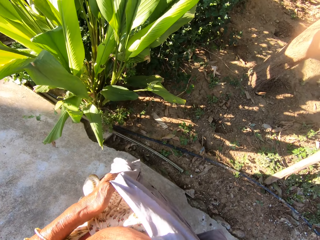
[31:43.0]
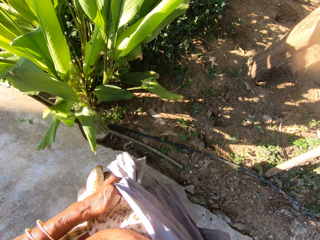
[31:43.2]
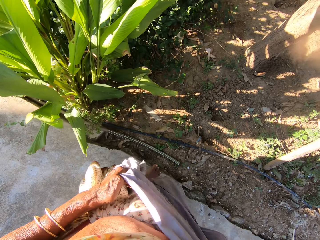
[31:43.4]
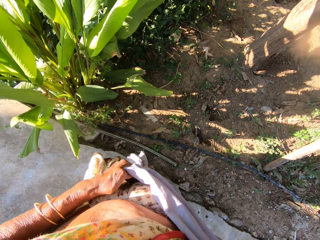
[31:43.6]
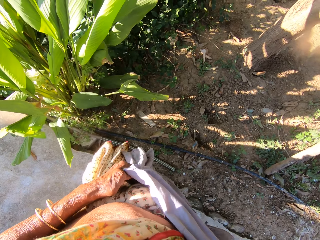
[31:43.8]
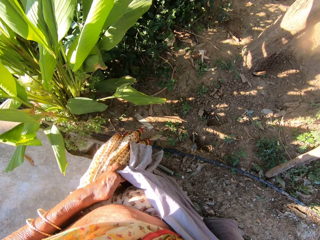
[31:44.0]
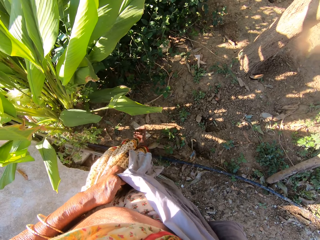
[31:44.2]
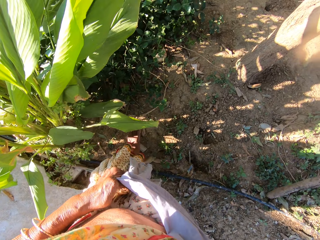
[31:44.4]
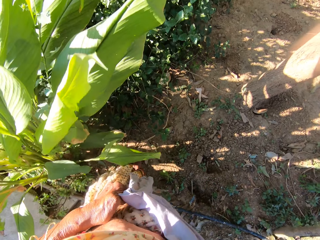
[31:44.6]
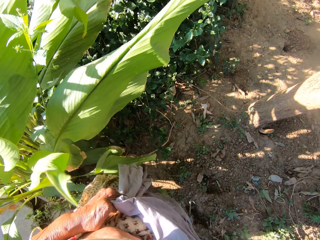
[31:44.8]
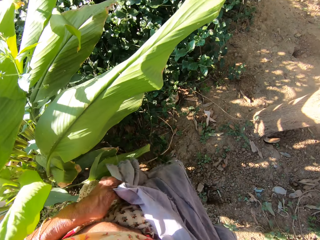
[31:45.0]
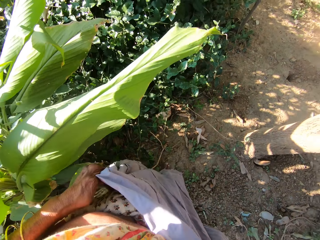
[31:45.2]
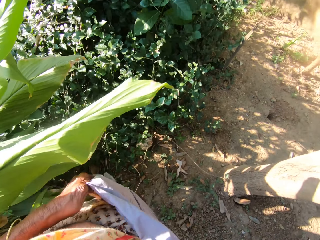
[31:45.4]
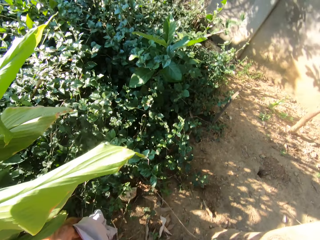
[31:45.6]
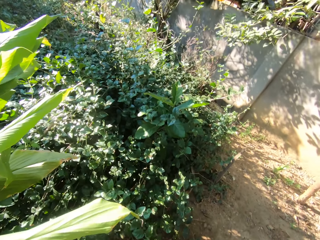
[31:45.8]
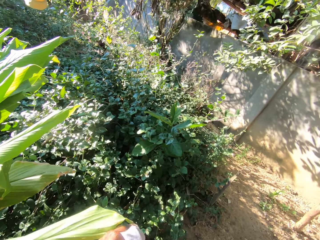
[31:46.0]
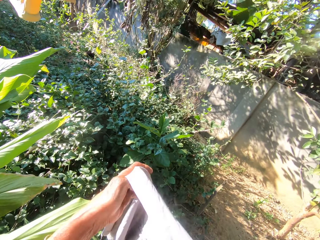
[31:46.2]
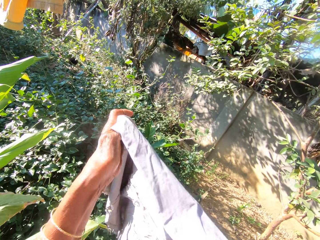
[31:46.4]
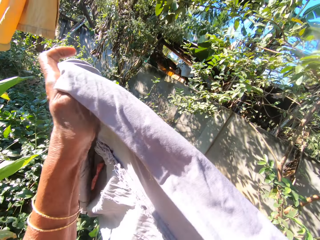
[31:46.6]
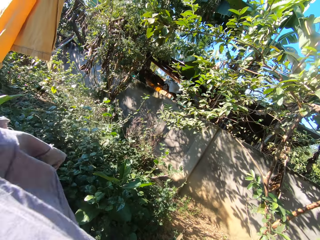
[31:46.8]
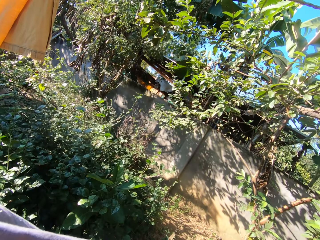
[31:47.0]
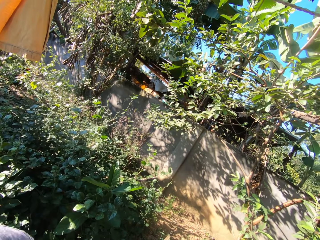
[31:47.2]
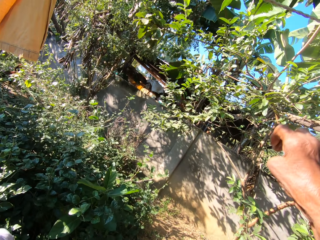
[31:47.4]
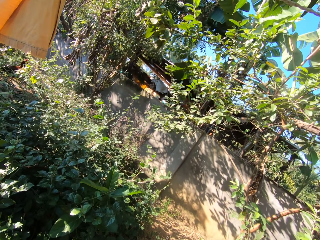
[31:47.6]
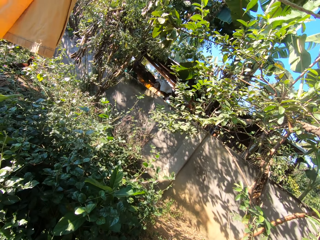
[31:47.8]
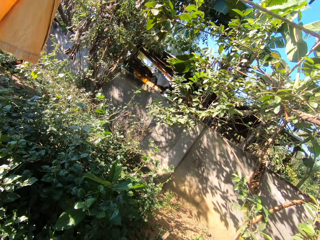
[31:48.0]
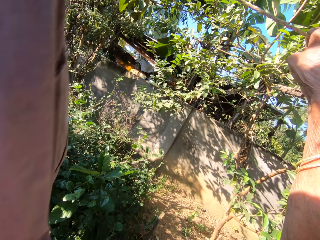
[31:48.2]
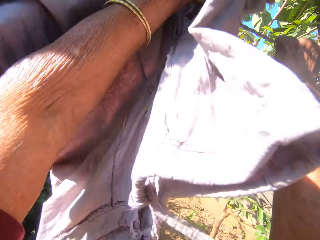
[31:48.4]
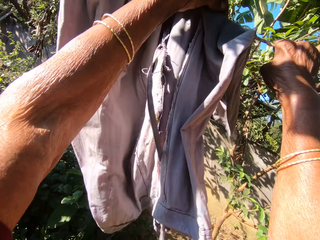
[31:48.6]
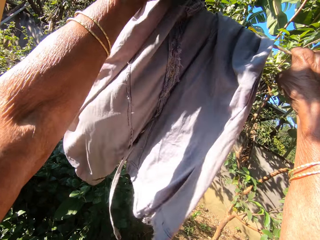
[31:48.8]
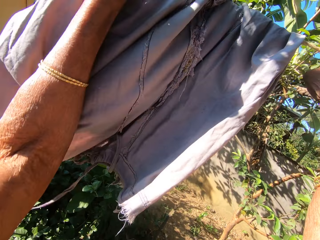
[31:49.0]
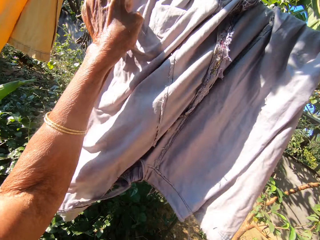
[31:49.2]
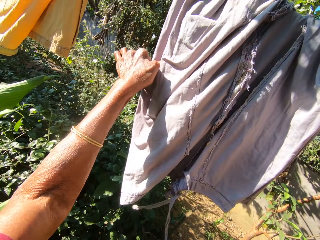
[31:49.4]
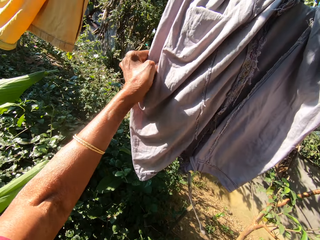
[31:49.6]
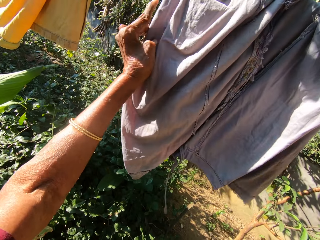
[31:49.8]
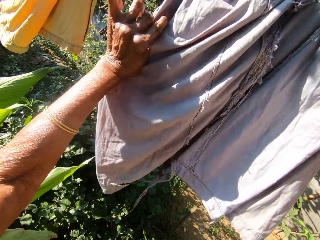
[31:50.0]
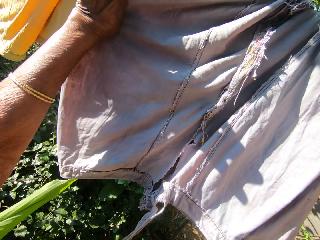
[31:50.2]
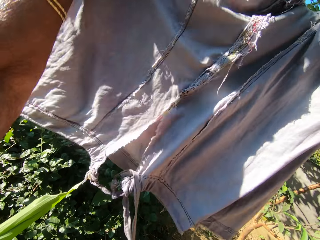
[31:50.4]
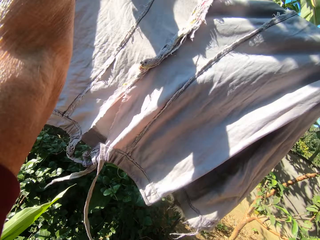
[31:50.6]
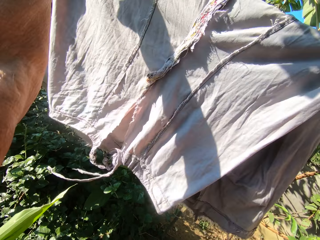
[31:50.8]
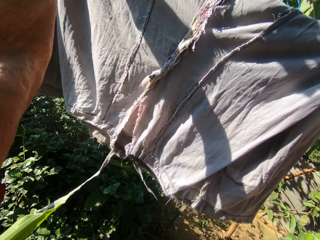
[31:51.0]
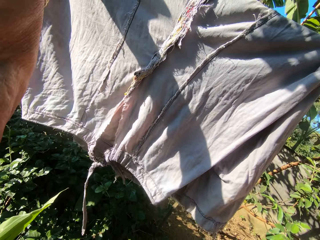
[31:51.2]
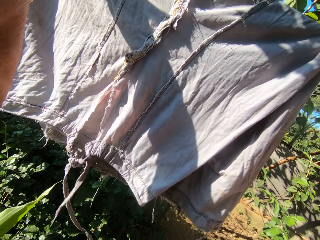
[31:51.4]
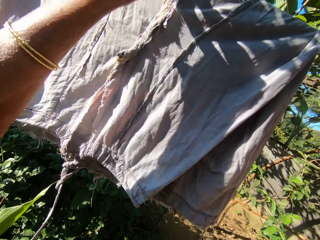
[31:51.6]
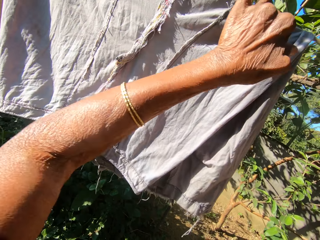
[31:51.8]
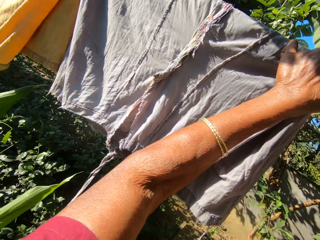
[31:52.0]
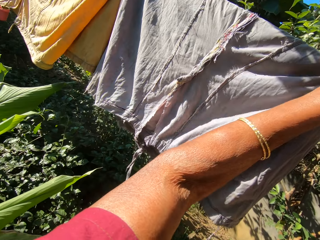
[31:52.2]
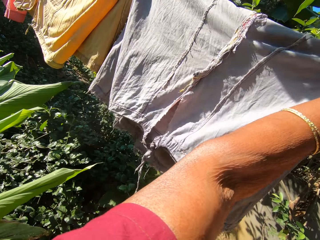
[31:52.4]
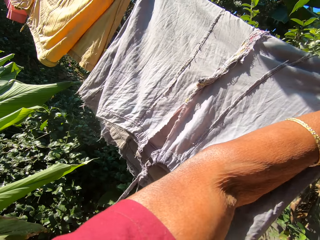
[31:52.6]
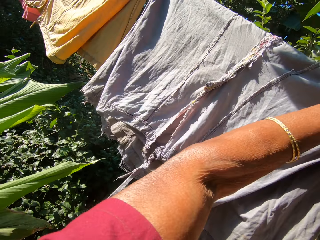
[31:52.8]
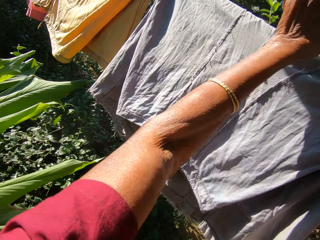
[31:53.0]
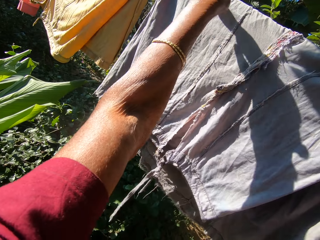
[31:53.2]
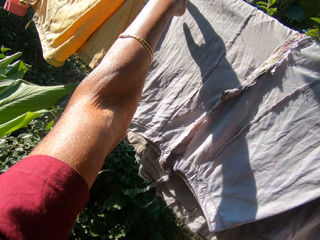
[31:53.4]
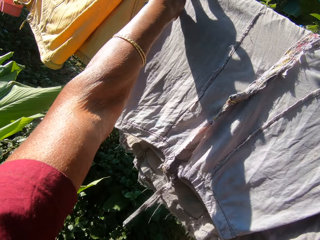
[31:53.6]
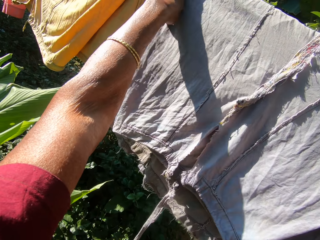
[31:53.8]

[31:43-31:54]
The camera wearer hangs a cloth on a hanging line. They spread the cloth on the clothing line.

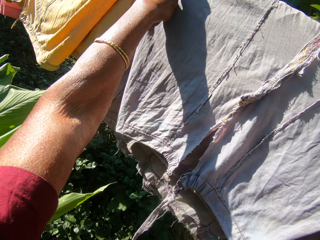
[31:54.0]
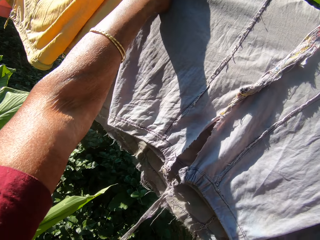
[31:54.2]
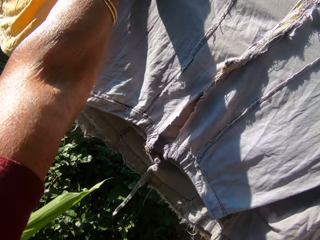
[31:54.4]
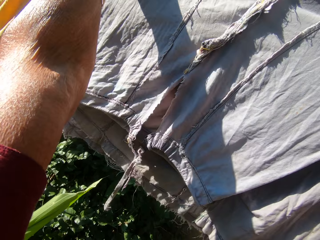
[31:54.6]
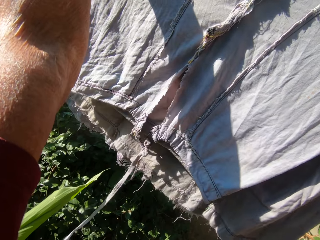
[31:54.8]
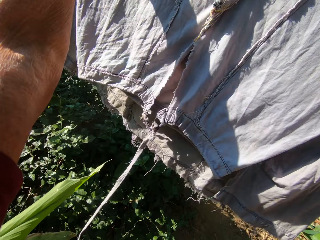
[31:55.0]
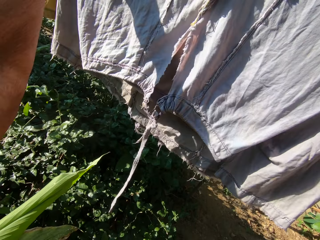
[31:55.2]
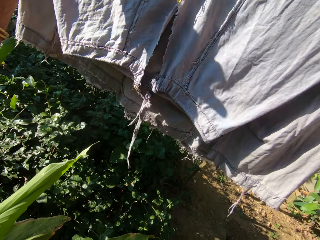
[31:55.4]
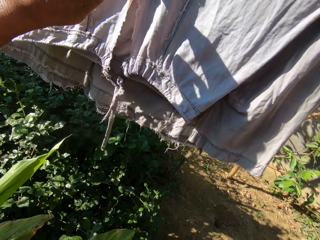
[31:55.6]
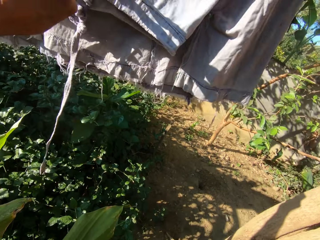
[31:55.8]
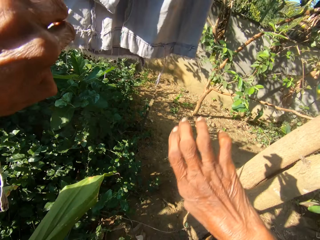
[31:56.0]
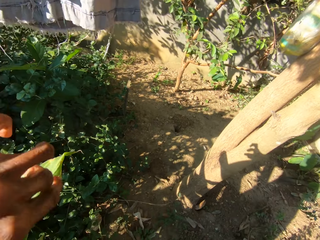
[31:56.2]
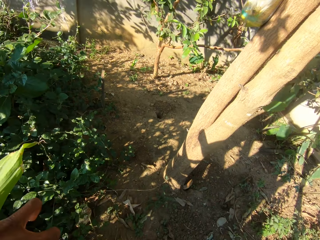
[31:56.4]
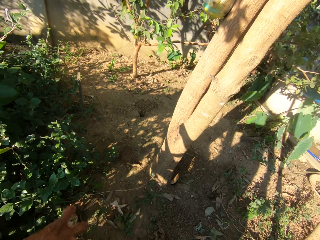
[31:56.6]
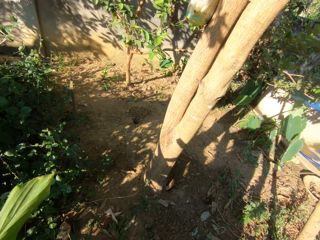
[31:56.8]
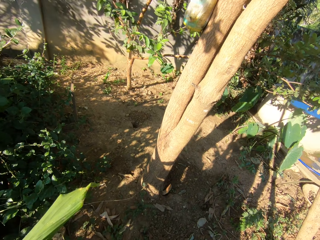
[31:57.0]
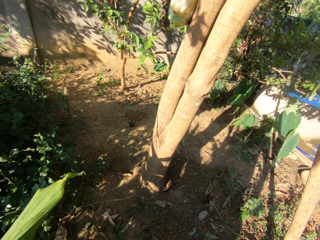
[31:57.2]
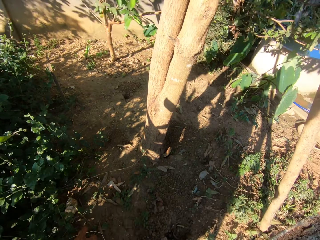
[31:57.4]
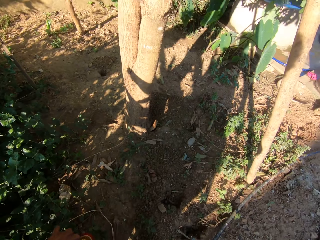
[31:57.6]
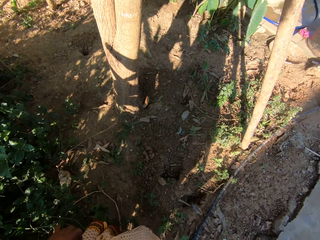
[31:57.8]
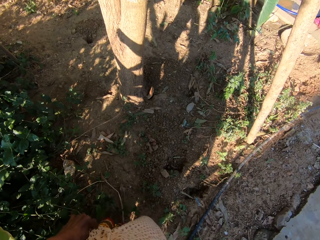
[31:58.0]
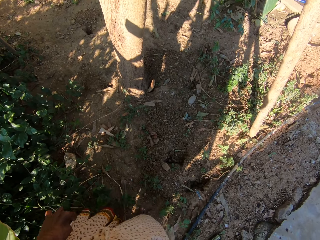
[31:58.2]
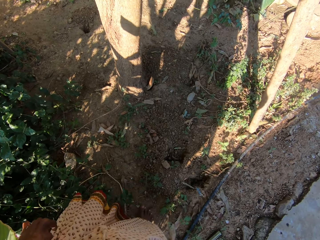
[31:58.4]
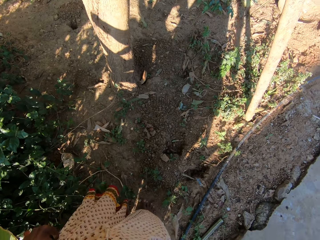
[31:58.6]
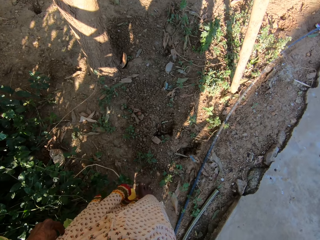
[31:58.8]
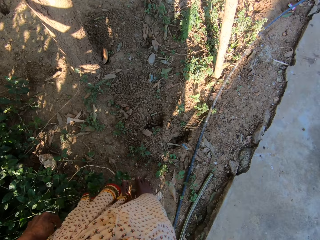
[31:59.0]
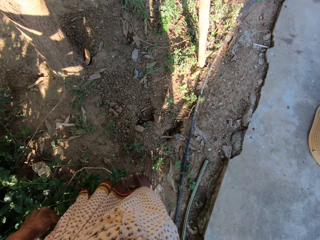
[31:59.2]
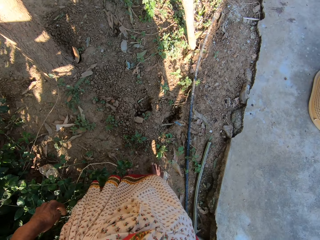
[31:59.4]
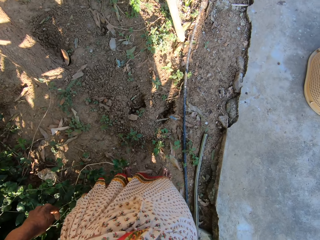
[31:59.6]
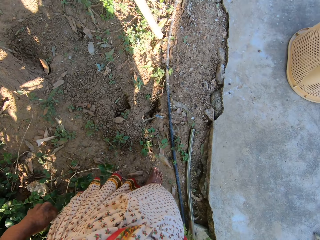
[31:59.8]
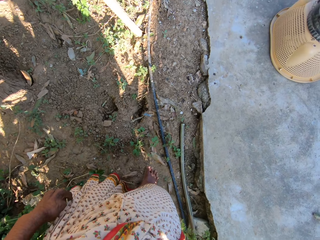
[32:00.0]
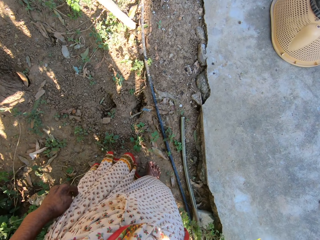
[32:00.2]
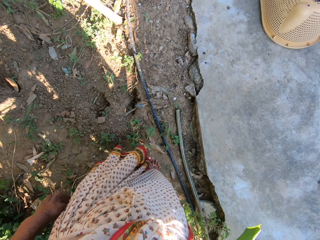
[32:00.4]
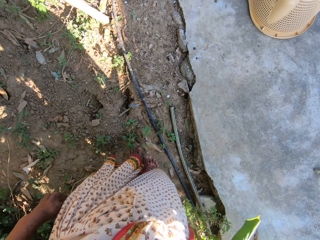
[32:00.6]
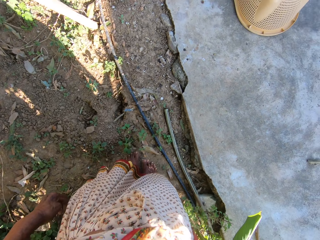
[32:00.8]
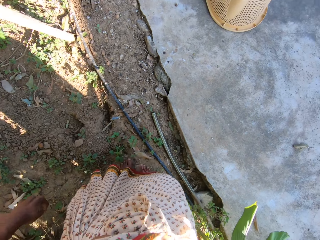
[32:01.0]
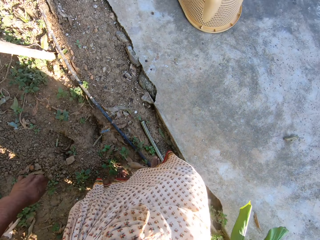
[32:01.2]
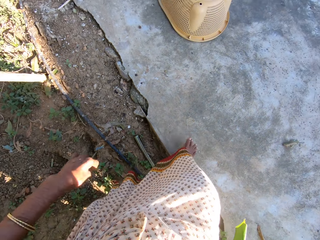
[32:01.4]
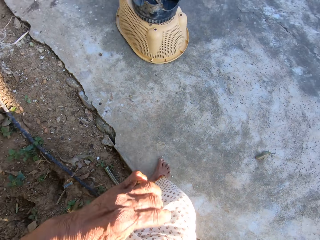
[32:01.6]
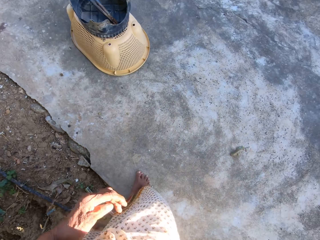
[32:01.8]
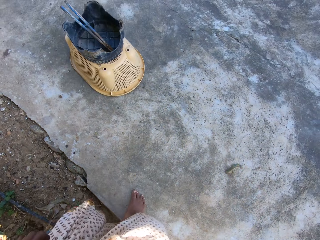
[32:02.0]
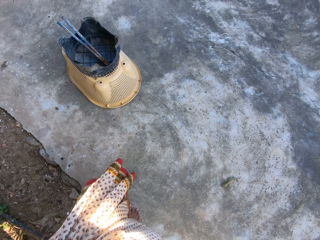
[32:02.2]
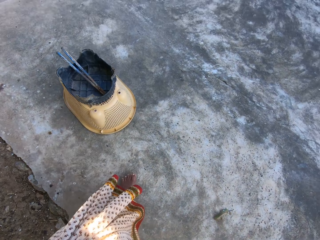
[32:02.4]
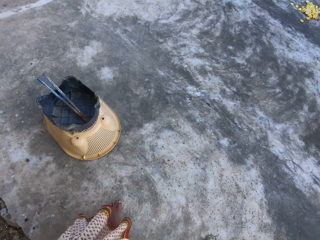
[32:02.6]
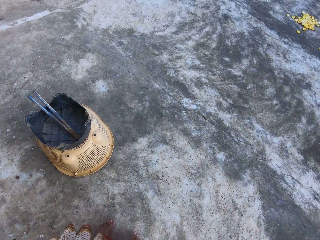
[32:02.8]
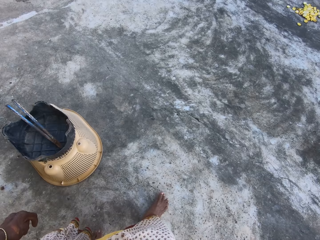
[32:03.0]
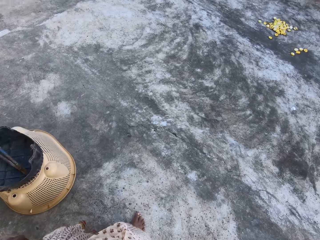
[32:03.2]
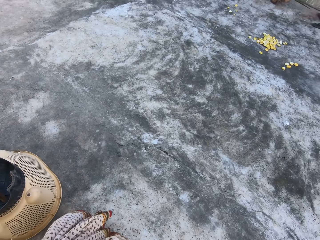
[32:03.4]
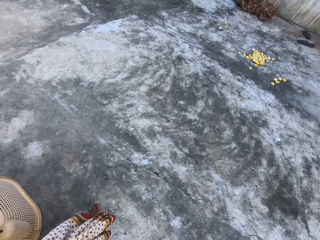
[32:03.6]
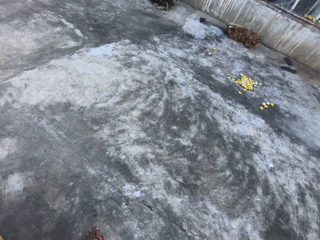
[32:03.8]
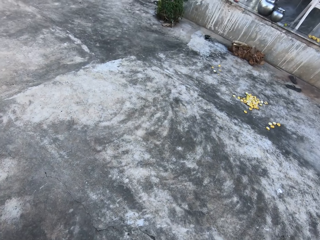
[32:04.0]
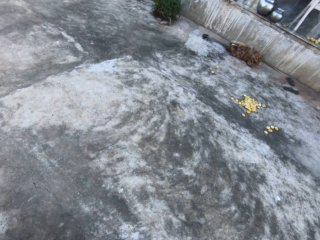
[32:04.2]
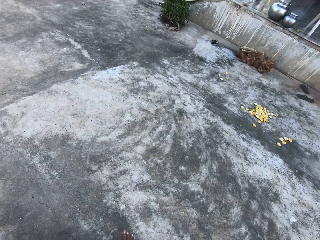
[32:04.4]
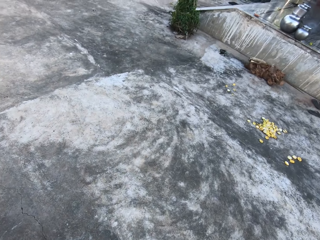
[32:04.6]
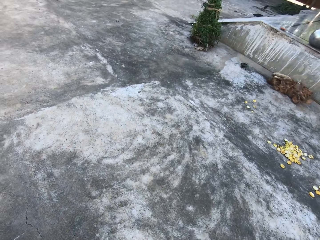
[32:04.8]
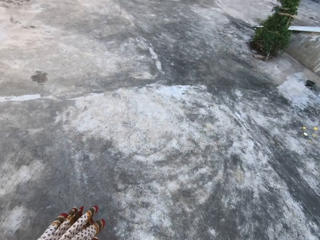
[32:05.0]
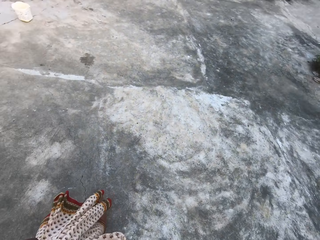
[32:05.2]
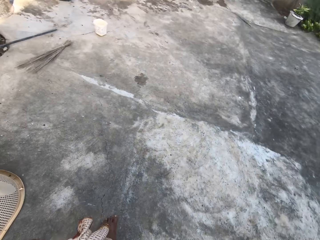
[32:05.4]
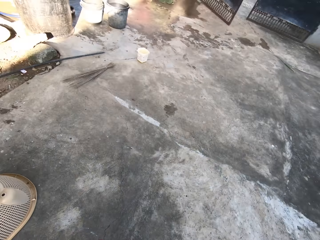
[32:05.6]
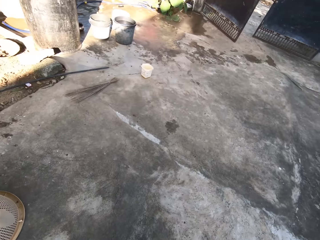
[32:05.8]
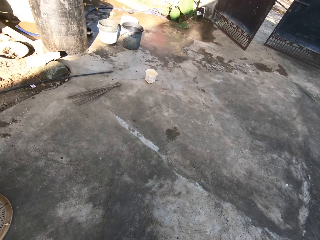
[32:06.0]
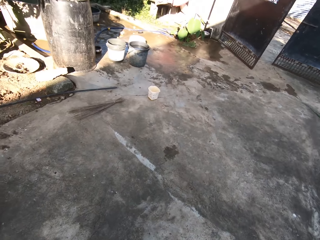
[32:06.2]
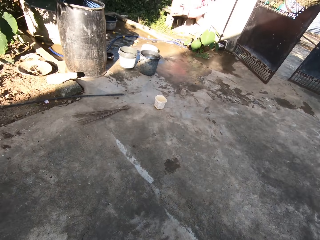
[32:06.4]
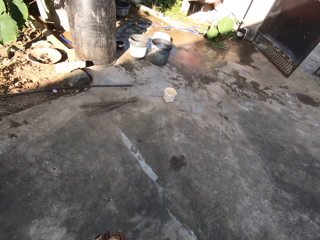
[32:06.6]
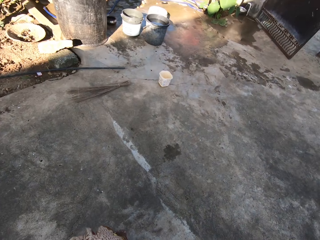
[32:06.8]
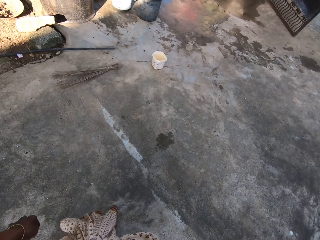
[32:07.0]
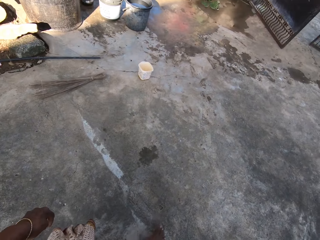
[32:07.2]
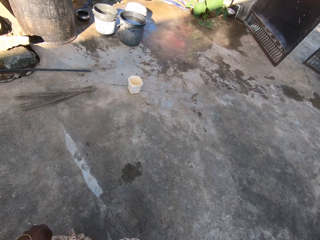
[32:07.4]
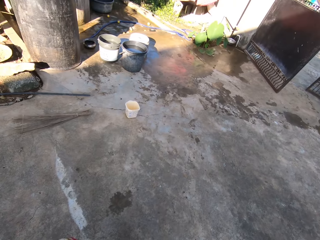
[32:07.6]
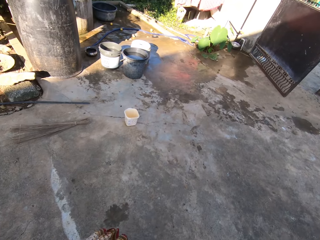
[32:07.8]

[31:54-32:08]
The camera wearer walks back to the first clothes line.
